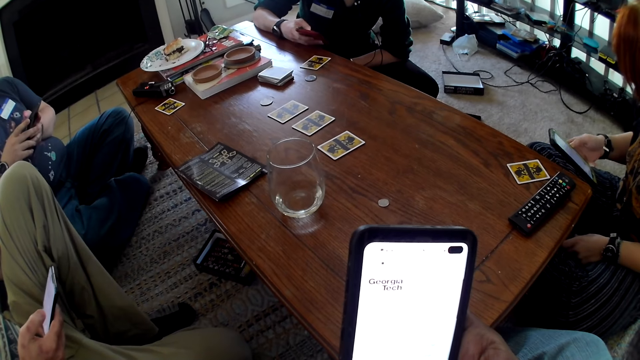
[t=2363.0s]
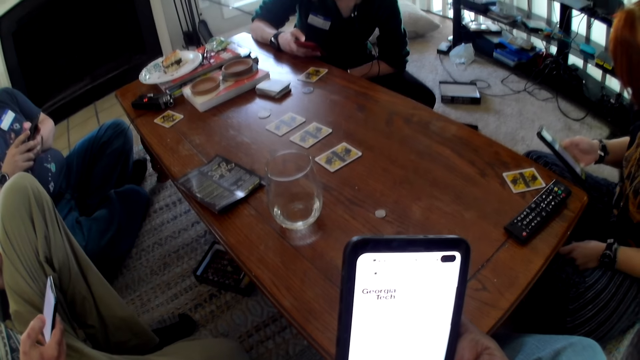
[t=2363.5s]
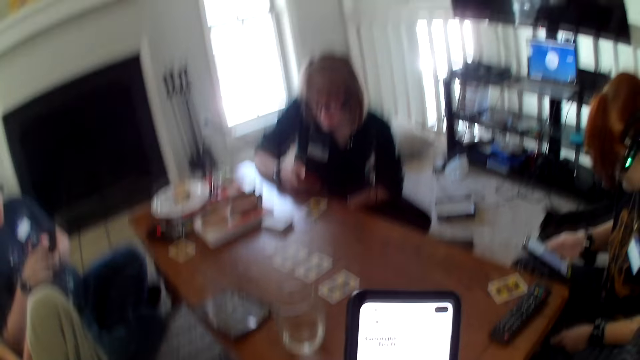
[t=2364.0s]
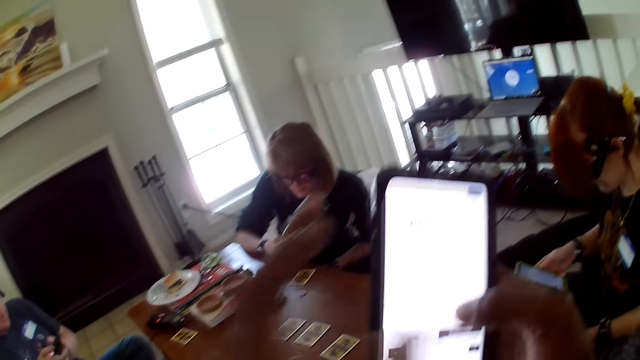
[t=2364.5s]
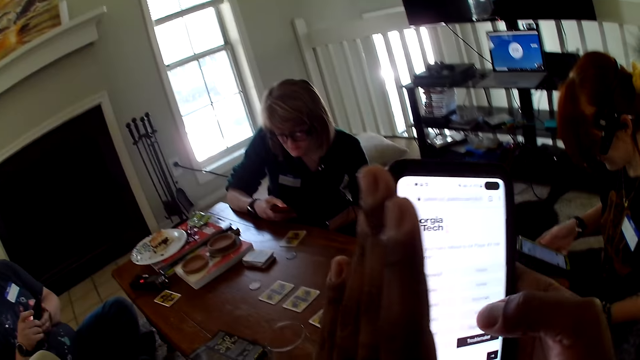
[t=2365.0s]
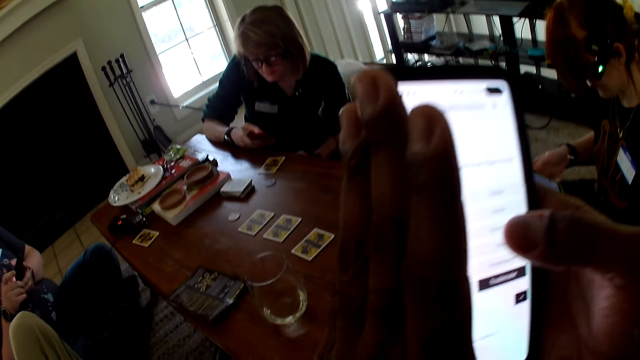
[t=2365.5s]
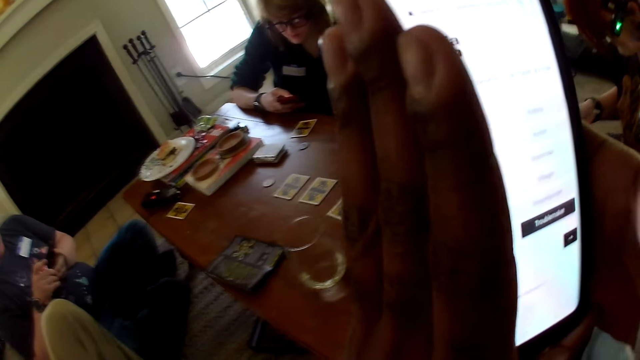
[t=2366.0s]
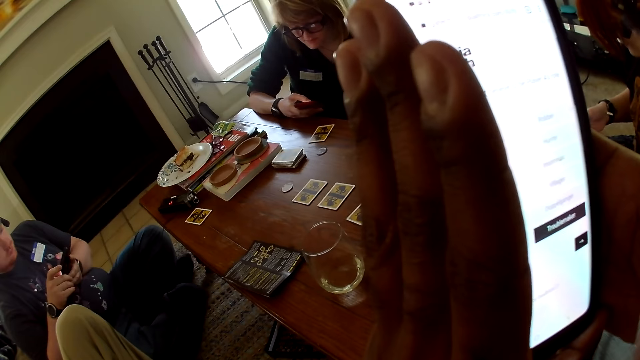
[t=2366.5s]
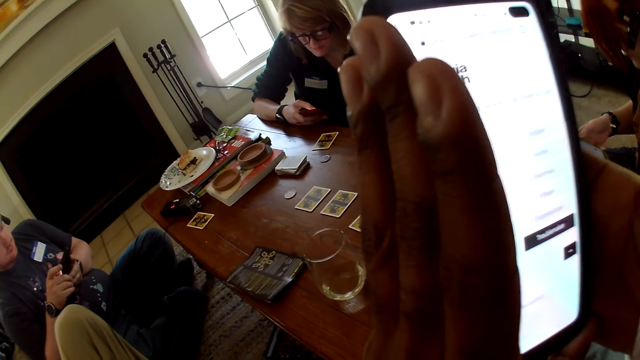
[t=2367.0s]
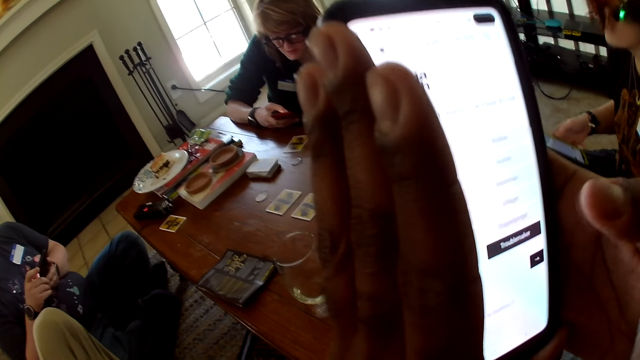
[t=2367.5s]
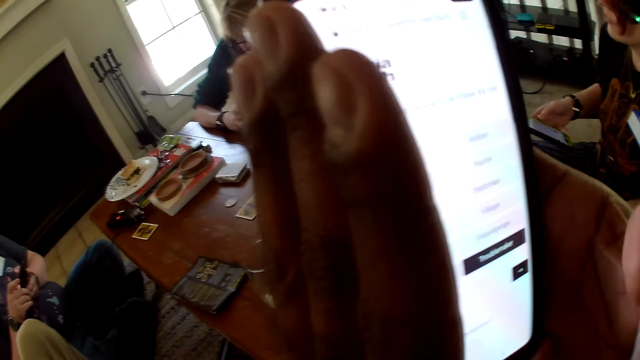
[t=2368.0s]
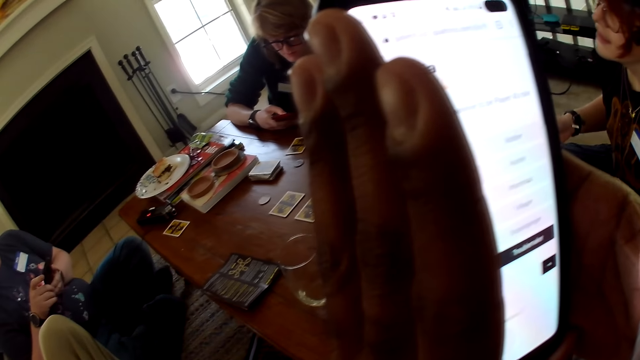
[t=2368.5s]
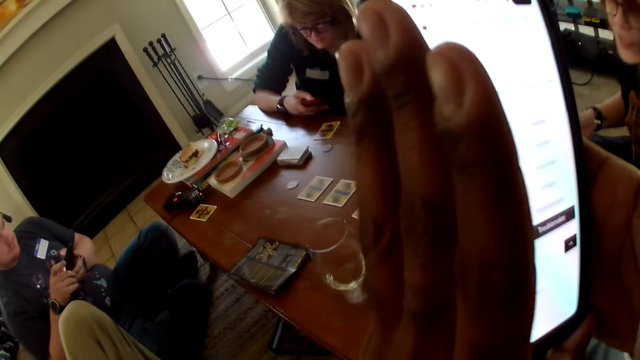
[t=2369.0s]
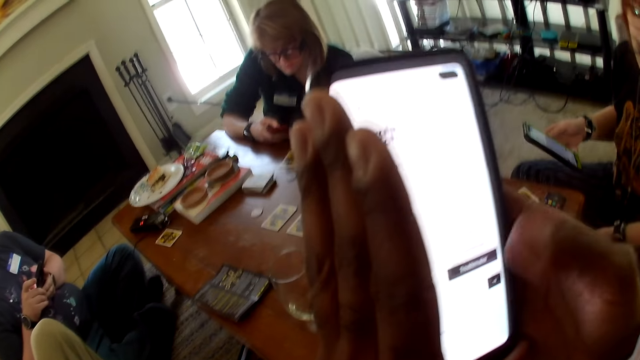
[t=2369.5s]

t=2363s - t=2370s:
The camera wearer operates the phone.

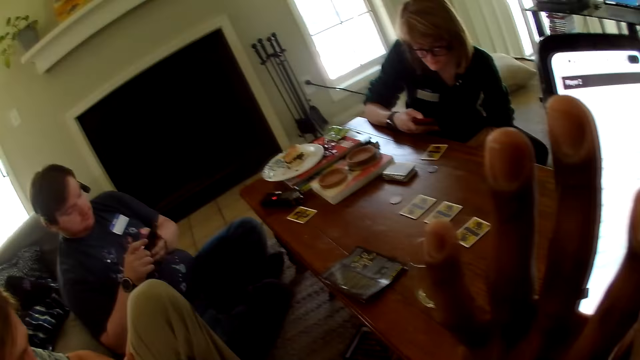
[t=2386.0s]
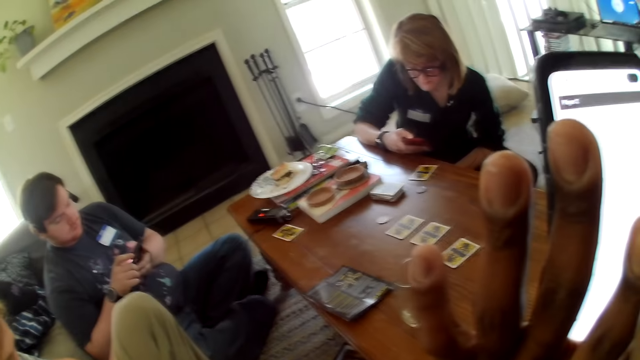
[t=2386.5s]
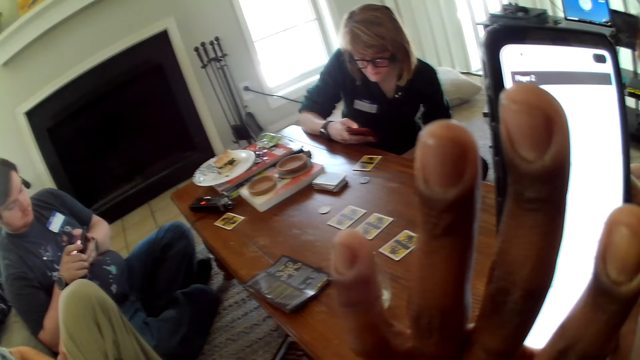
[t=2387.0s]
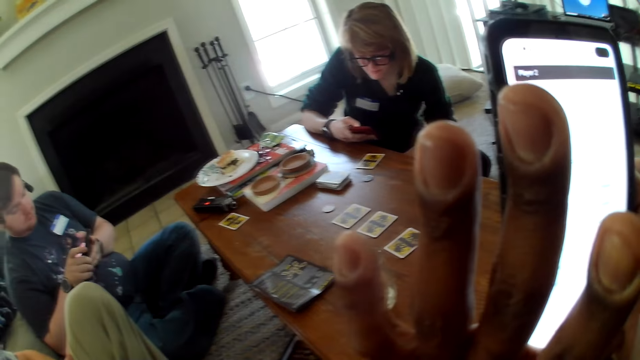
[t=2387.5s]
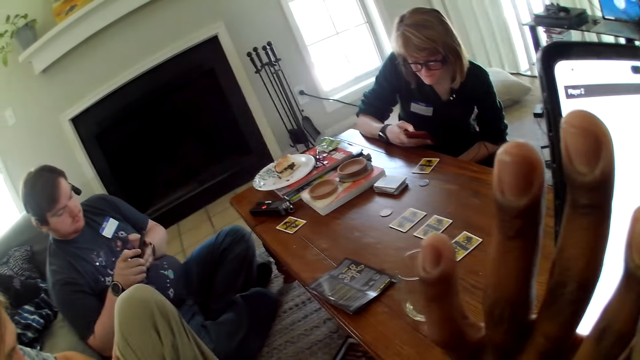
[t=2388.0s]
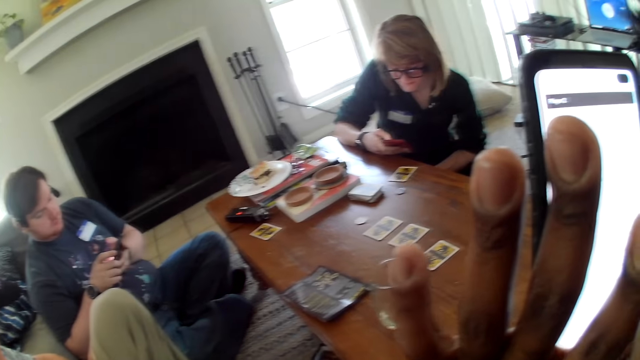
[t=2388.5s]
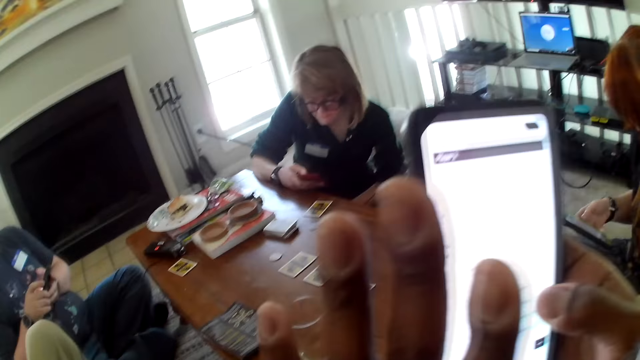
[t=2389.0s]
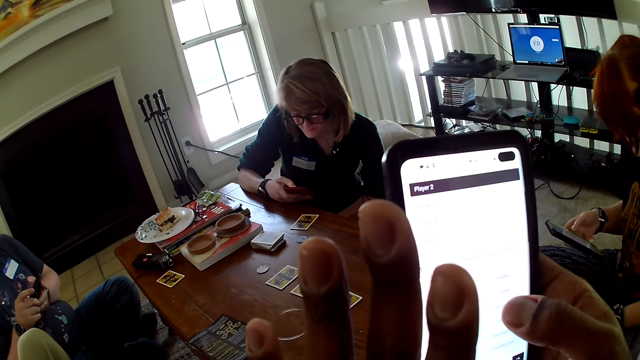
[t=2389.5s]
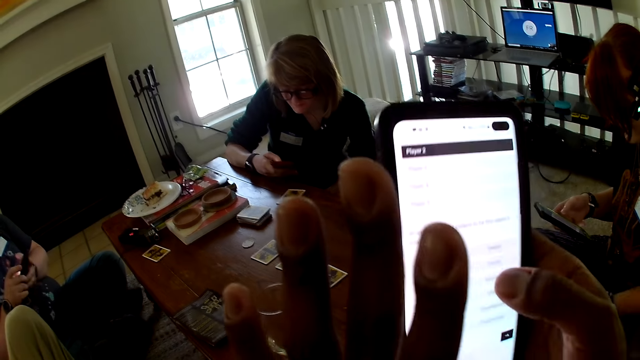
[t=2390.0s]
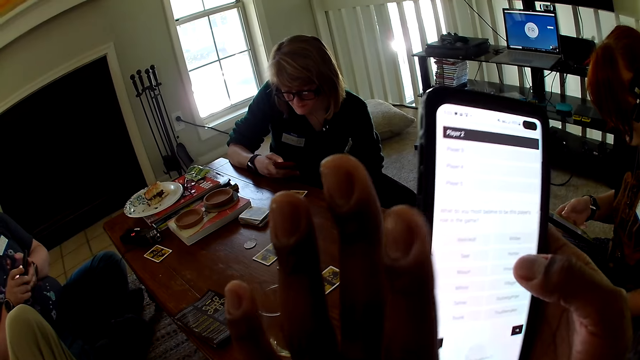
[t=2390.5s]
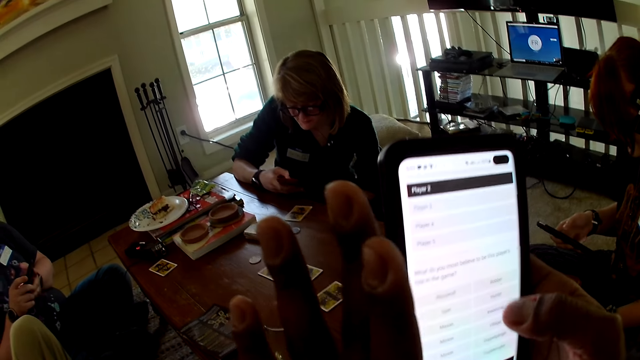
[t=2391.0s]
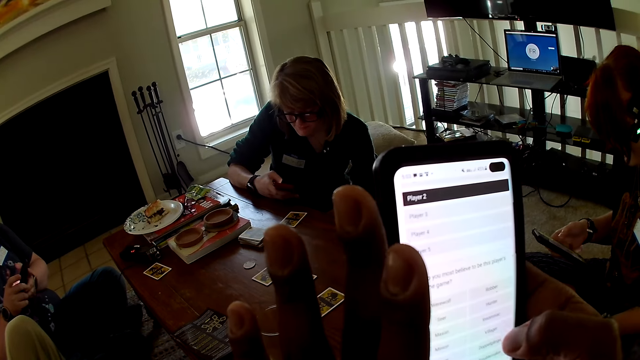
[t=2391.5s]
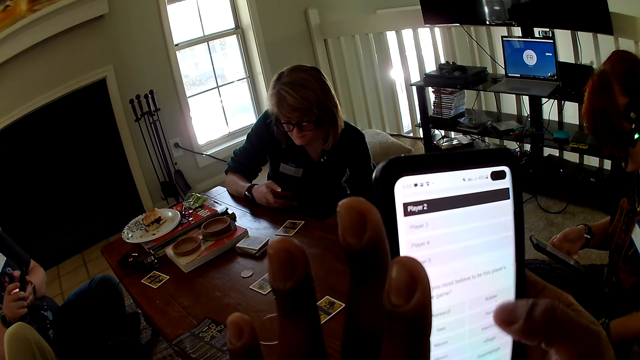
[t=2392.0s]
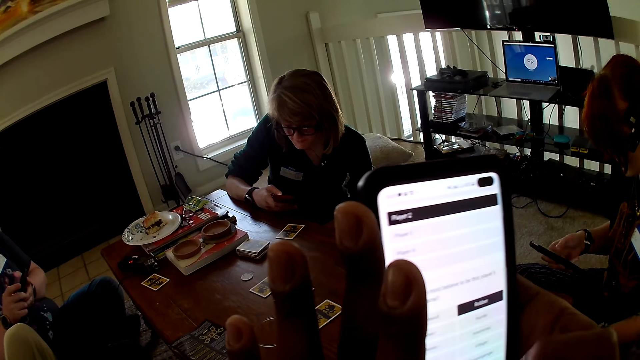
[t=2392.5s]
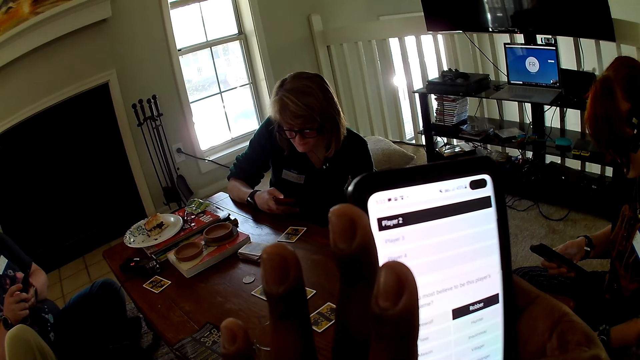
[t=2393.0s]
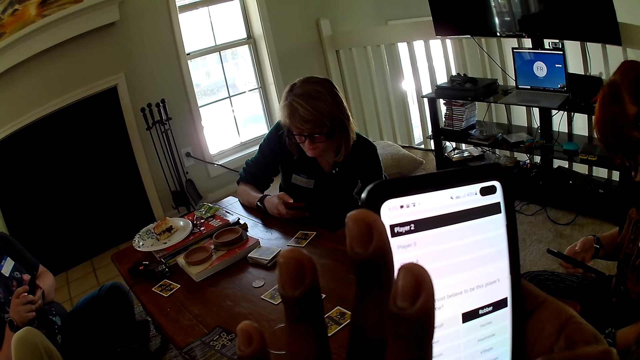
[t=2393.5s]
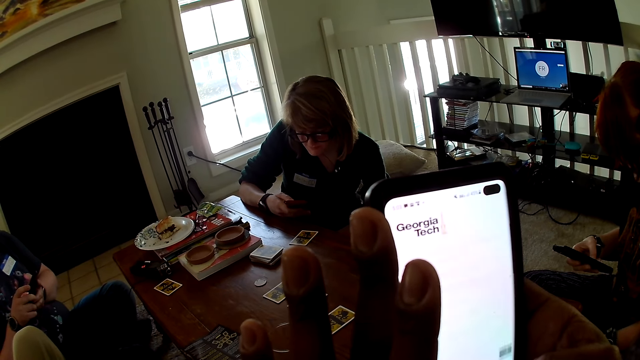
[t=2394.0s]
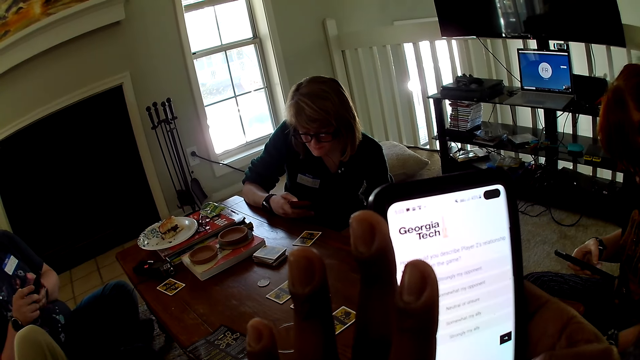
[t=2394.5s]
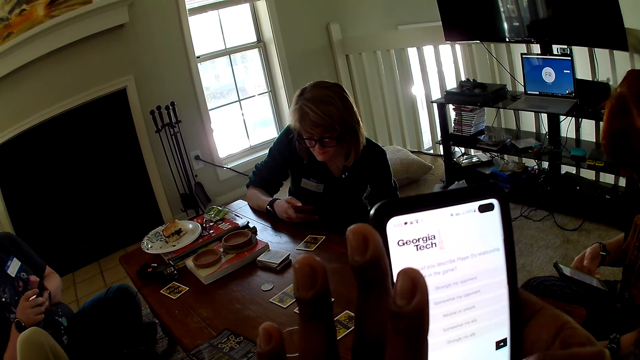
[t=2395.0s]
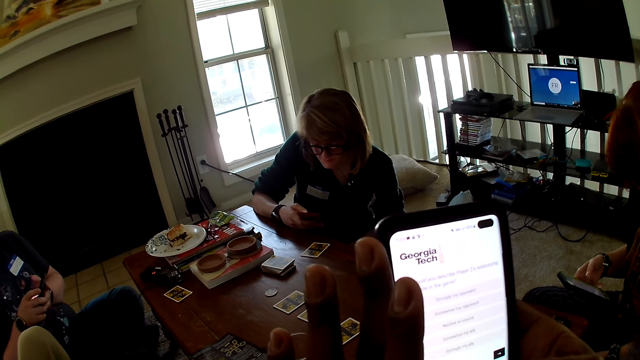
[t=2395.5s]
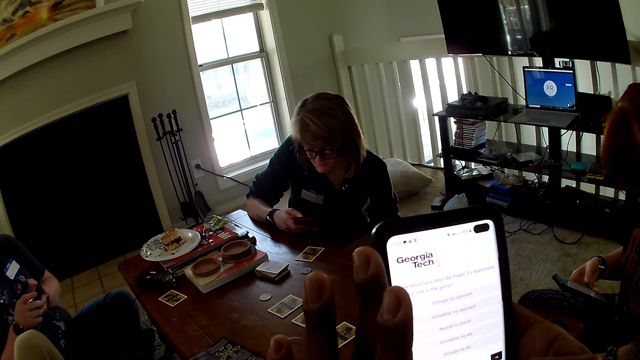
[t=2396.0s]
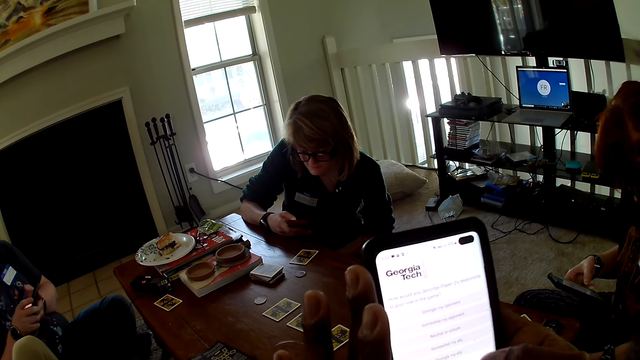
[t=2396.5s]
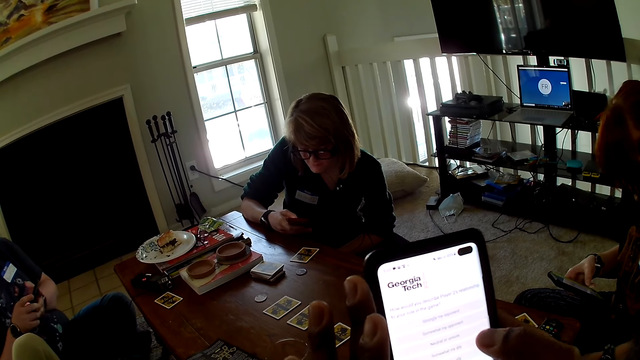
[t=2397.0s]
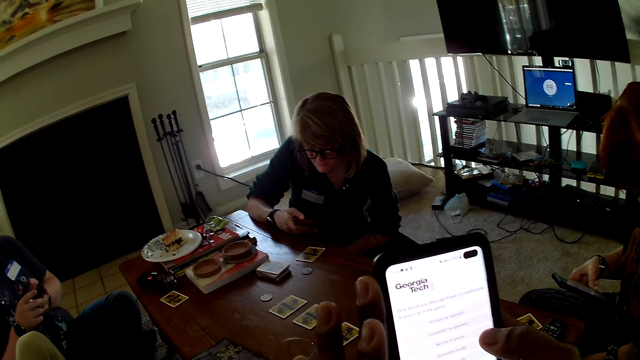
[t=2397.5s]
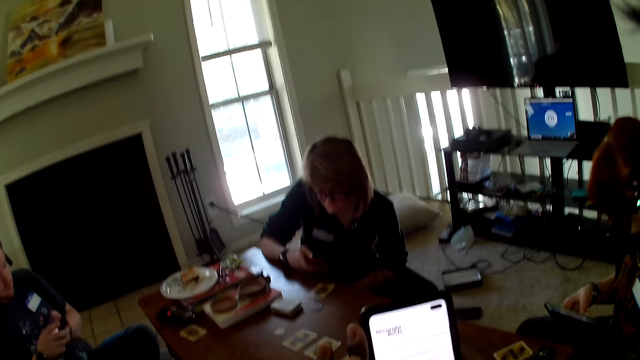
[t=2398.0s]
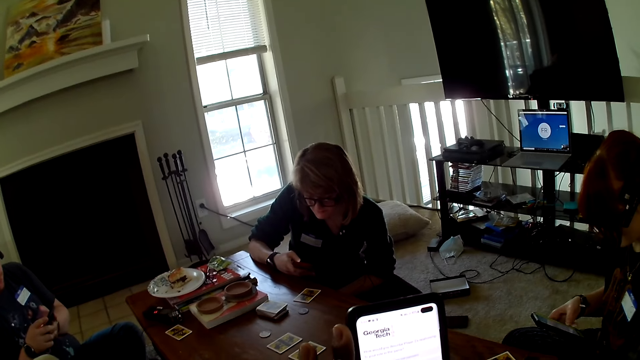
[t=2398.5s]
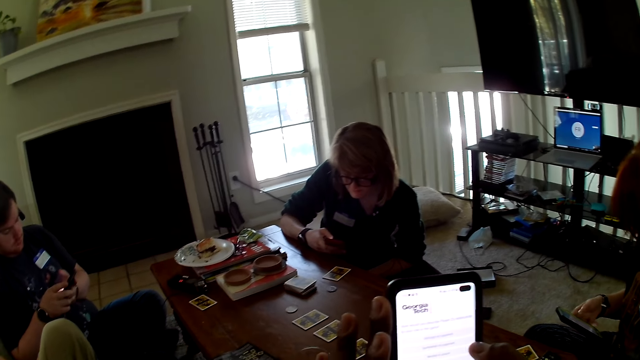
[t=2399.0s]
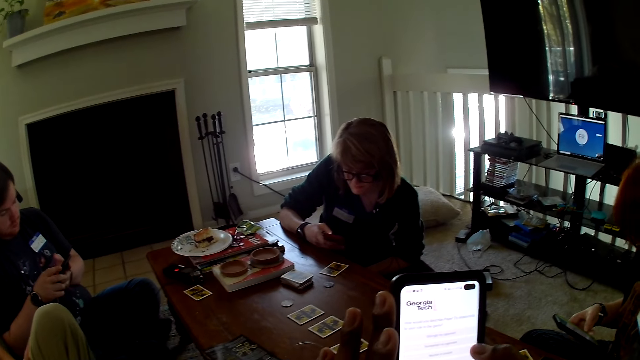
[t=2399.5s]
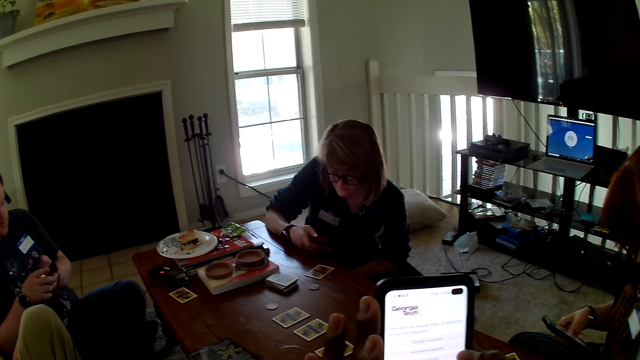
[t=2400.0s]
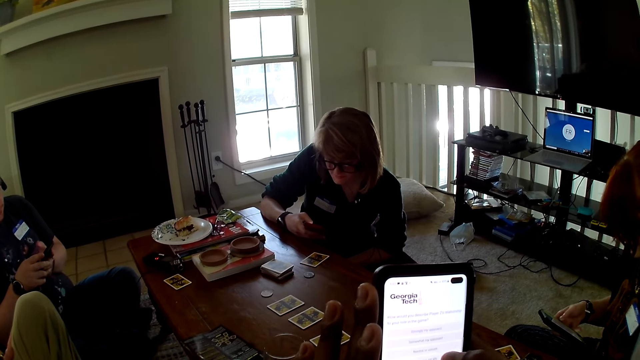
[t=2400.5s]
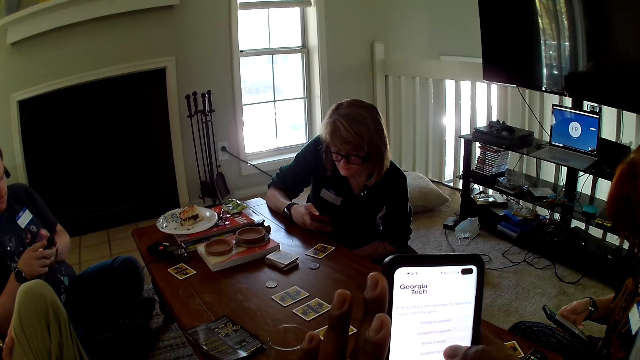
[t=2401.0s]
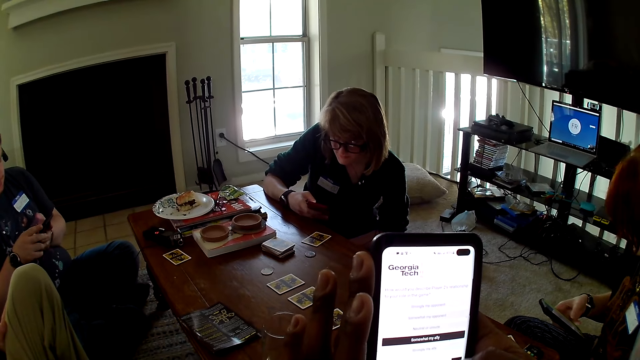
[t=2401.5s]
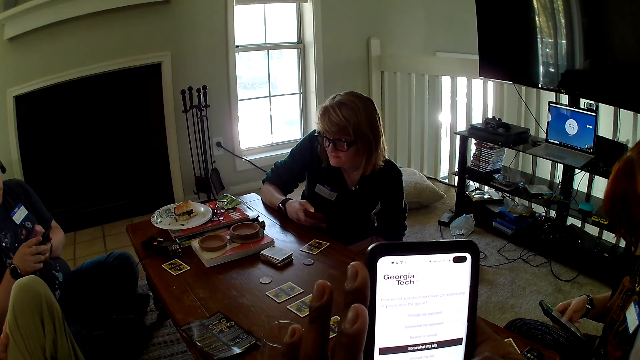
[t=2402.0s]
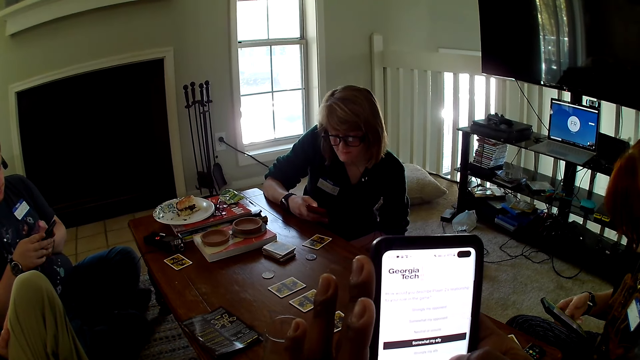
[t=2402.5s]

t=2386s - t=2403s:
A man operates the phone. A woman operates the phone. The camera wearer operates the phone.
